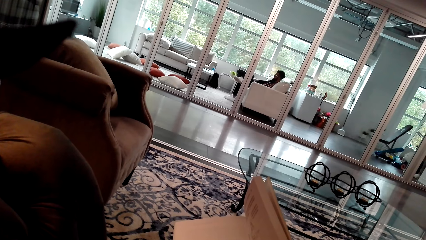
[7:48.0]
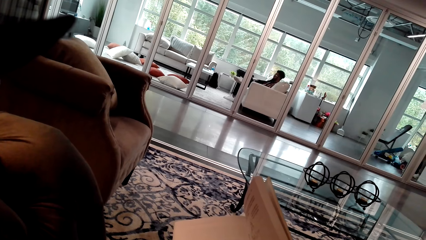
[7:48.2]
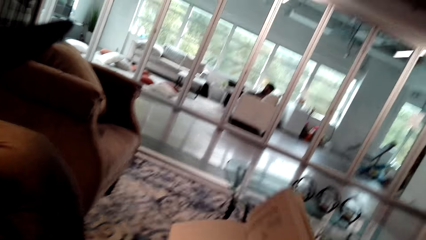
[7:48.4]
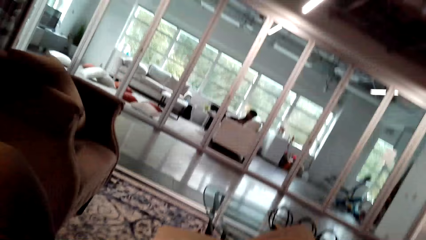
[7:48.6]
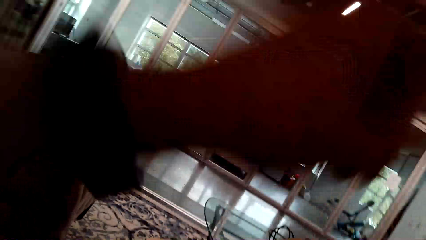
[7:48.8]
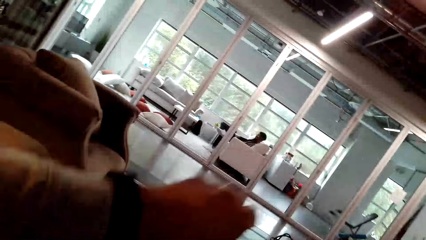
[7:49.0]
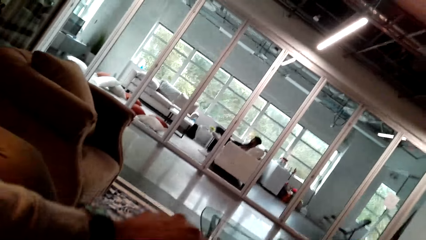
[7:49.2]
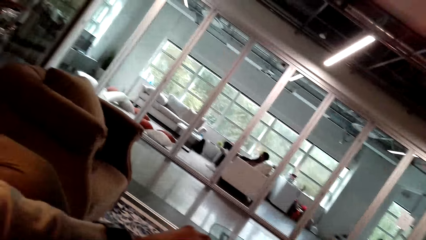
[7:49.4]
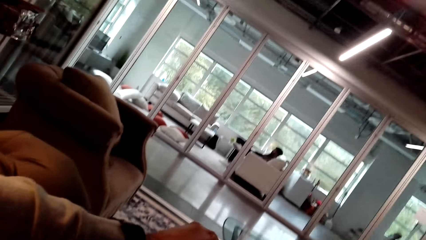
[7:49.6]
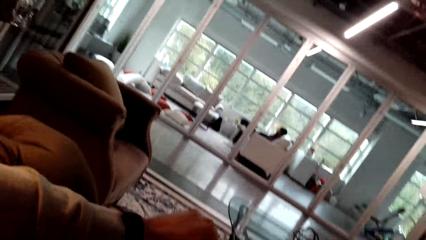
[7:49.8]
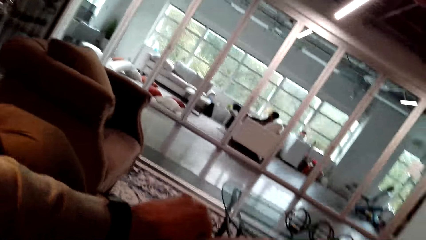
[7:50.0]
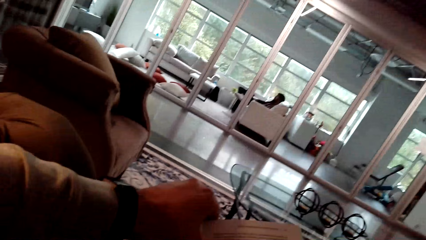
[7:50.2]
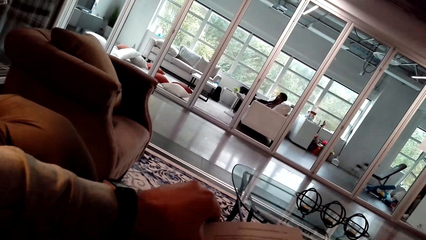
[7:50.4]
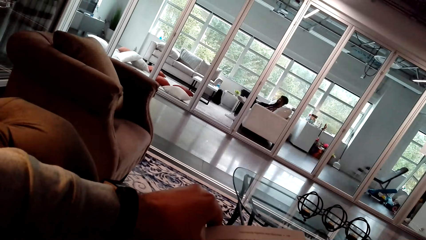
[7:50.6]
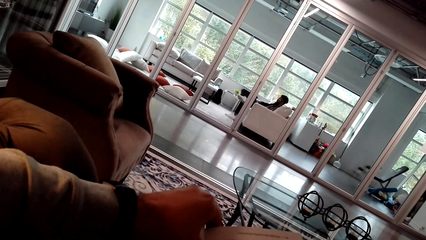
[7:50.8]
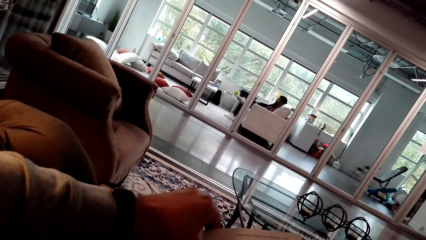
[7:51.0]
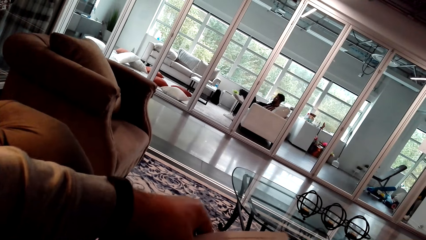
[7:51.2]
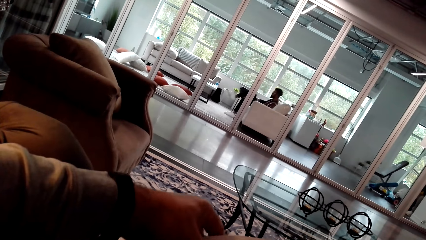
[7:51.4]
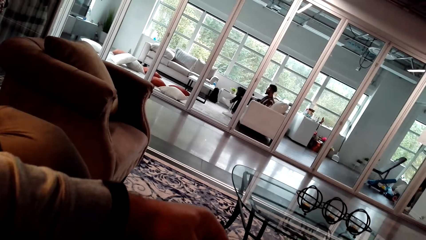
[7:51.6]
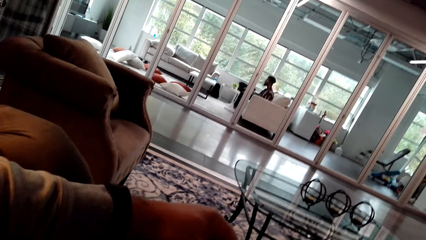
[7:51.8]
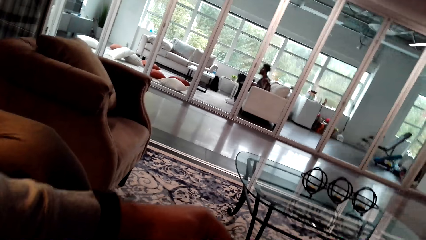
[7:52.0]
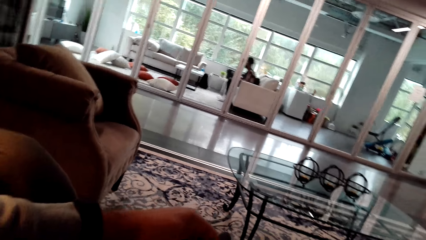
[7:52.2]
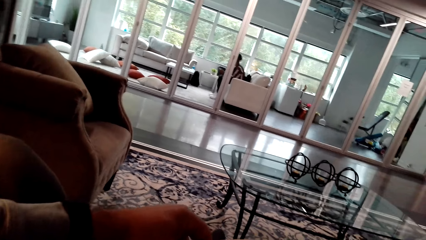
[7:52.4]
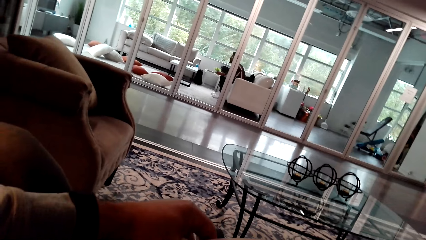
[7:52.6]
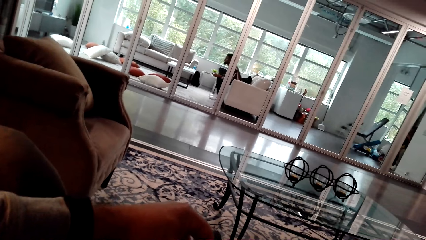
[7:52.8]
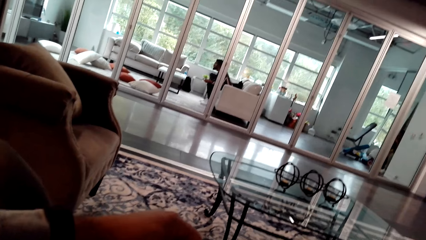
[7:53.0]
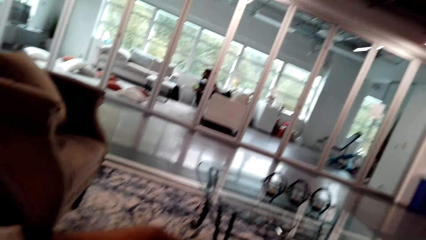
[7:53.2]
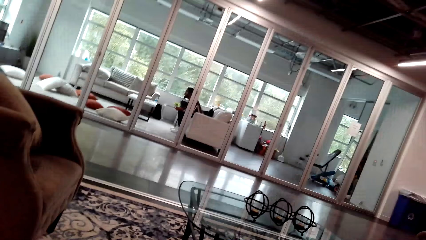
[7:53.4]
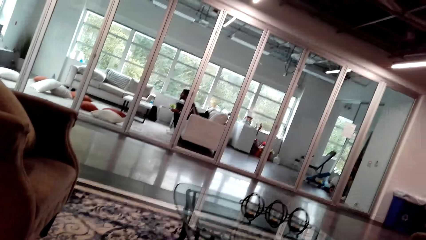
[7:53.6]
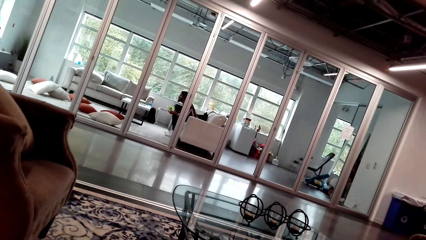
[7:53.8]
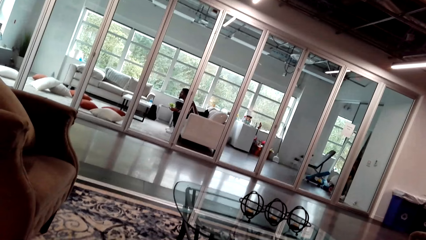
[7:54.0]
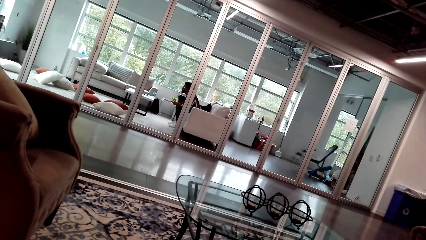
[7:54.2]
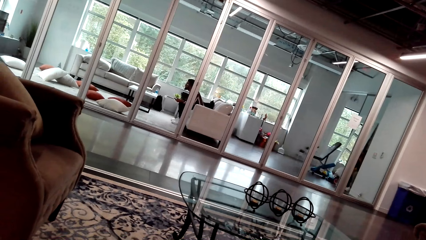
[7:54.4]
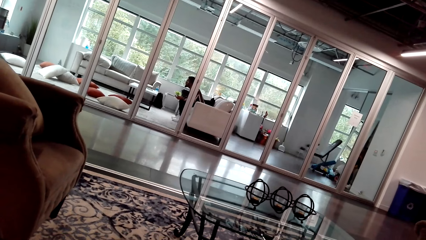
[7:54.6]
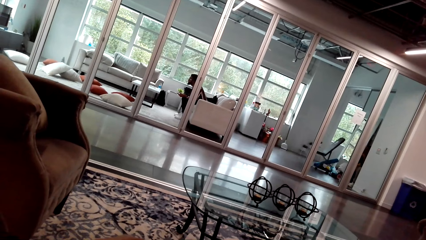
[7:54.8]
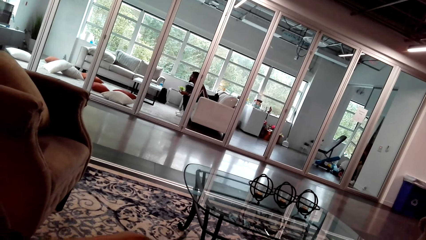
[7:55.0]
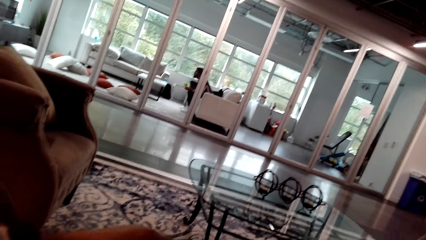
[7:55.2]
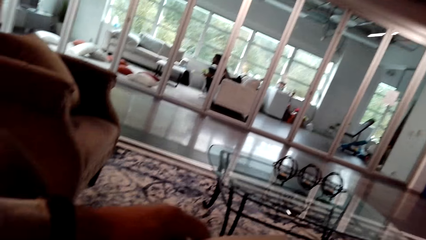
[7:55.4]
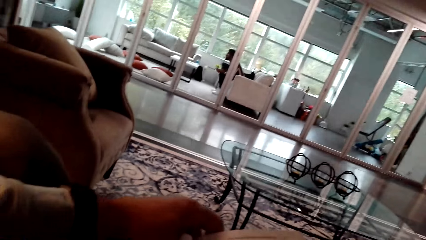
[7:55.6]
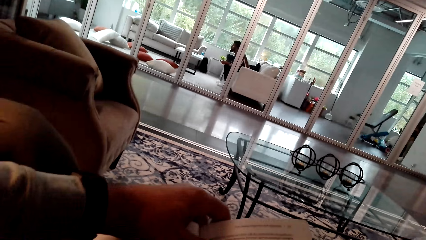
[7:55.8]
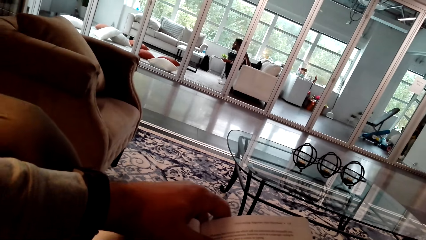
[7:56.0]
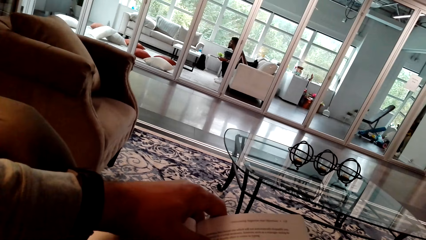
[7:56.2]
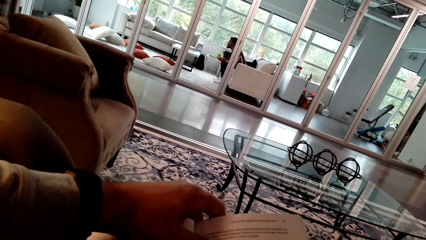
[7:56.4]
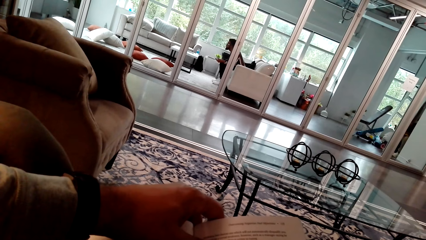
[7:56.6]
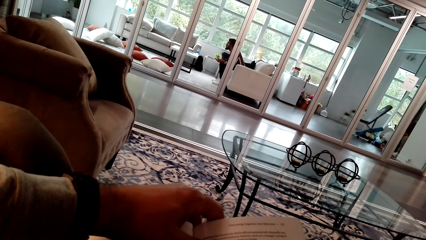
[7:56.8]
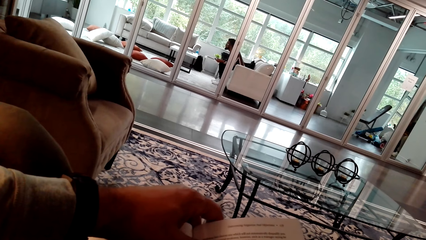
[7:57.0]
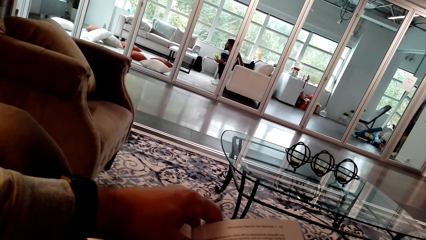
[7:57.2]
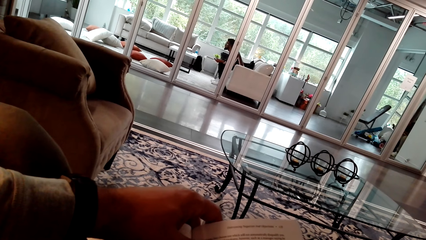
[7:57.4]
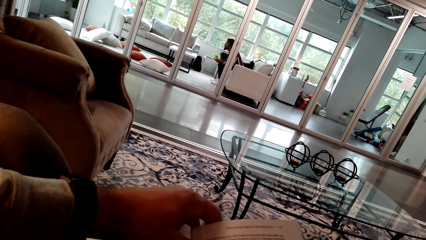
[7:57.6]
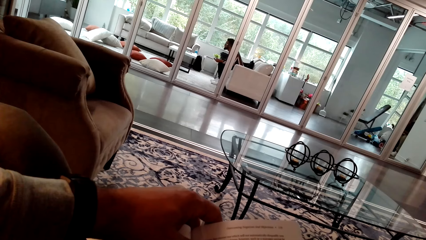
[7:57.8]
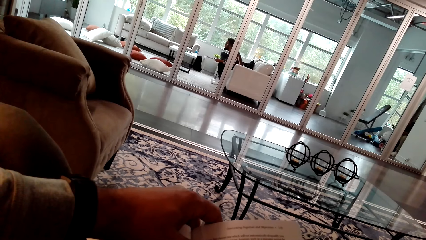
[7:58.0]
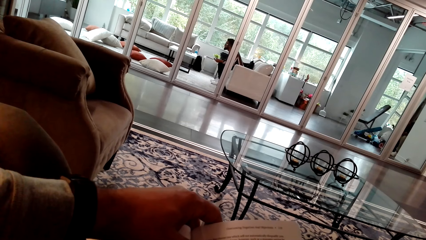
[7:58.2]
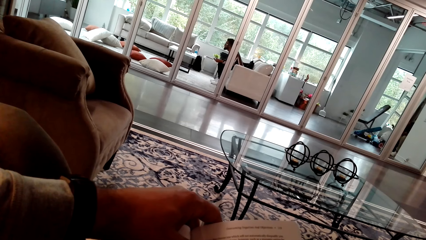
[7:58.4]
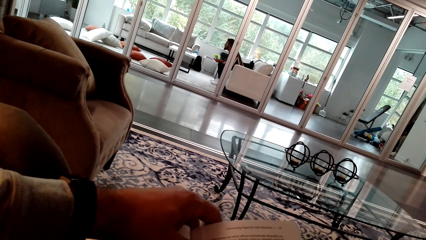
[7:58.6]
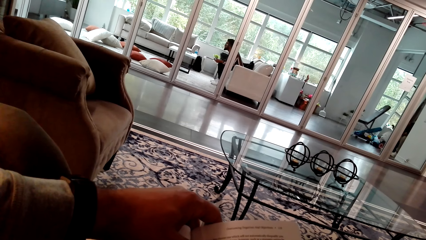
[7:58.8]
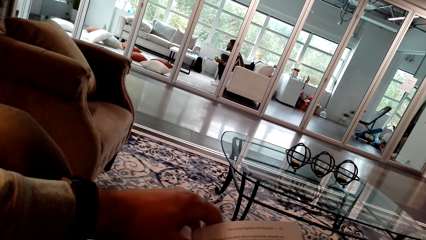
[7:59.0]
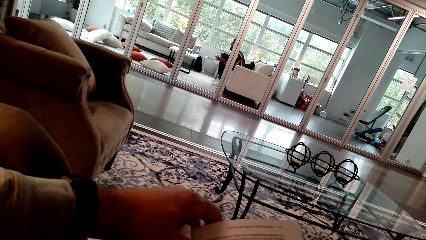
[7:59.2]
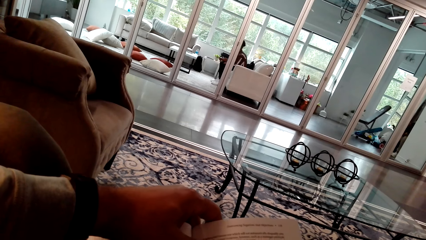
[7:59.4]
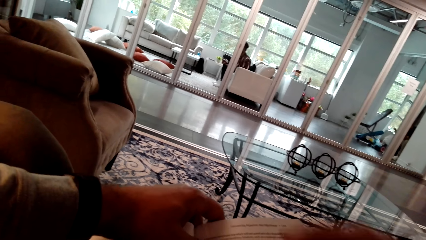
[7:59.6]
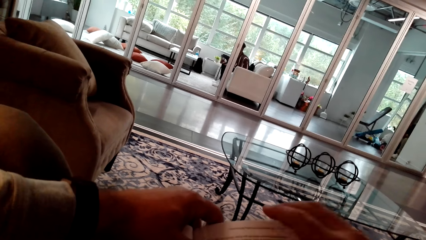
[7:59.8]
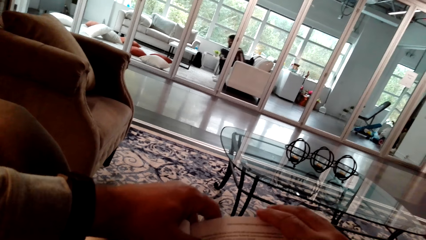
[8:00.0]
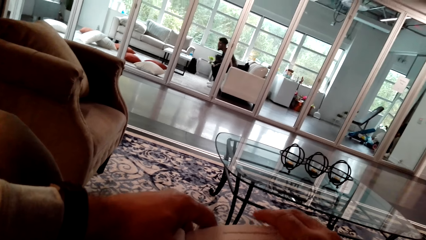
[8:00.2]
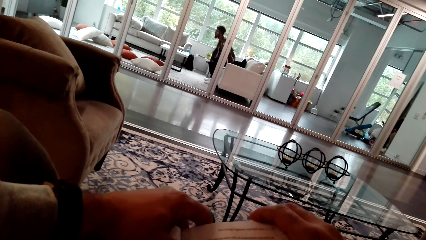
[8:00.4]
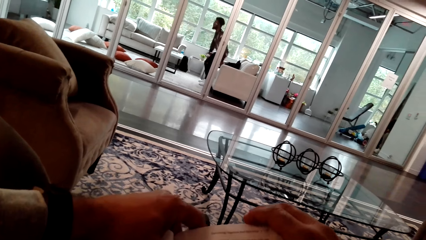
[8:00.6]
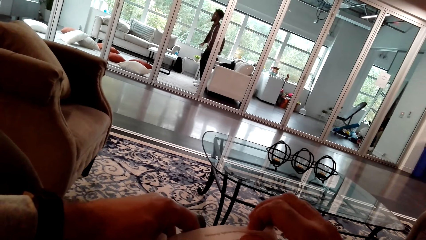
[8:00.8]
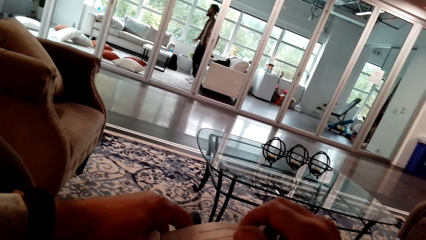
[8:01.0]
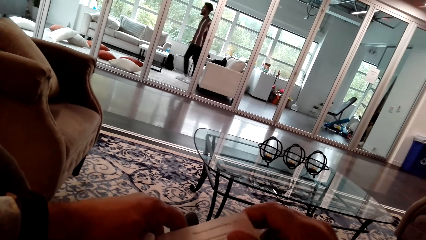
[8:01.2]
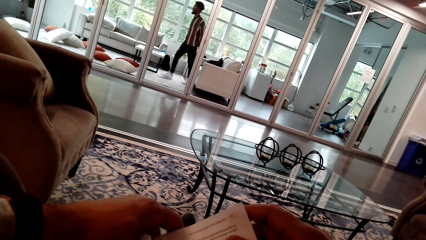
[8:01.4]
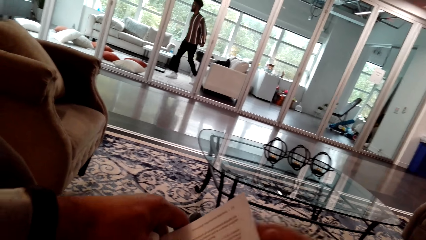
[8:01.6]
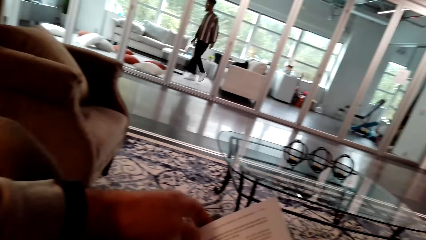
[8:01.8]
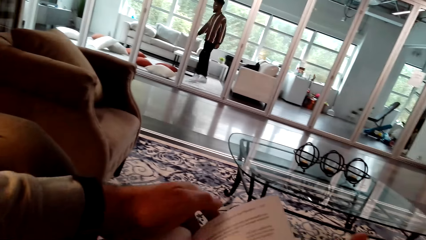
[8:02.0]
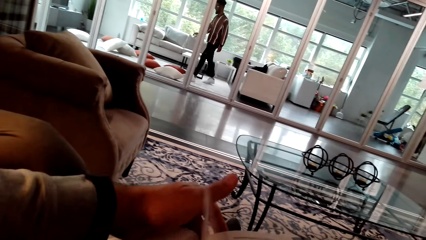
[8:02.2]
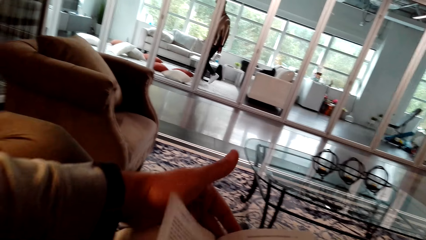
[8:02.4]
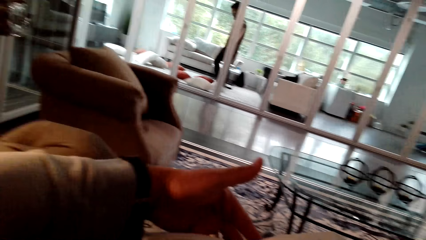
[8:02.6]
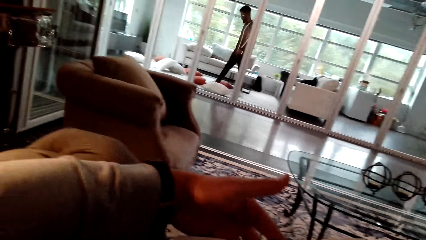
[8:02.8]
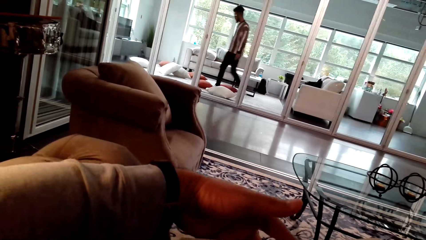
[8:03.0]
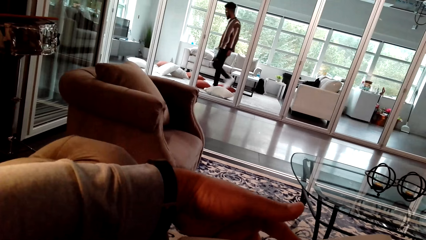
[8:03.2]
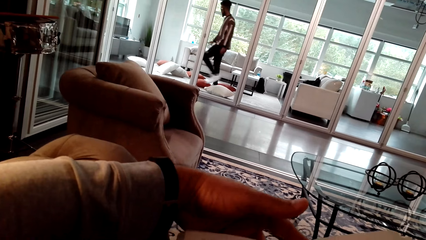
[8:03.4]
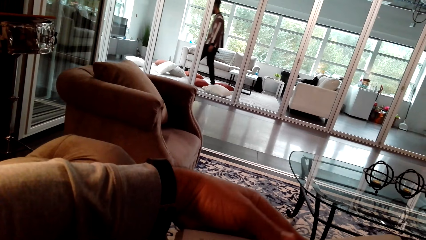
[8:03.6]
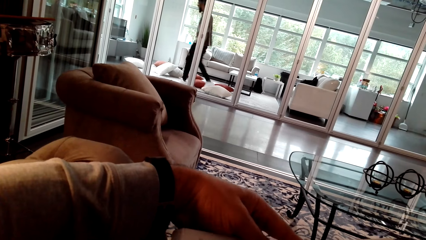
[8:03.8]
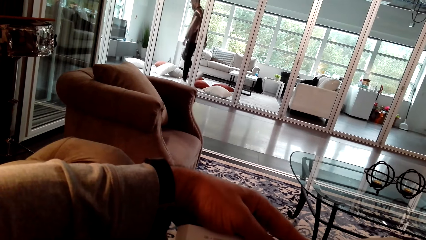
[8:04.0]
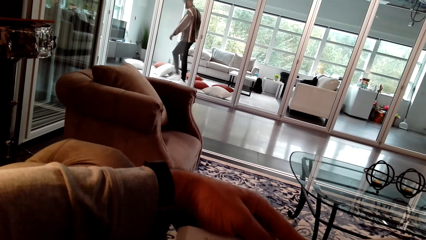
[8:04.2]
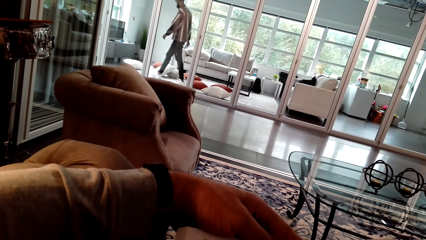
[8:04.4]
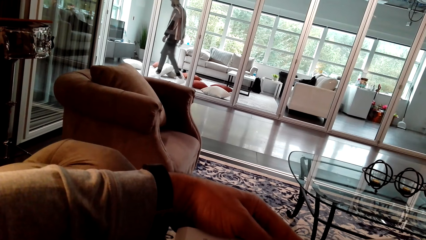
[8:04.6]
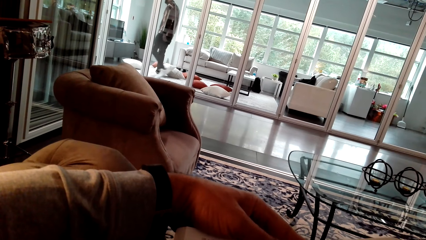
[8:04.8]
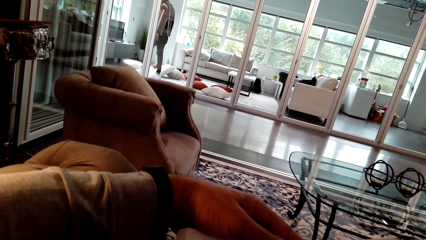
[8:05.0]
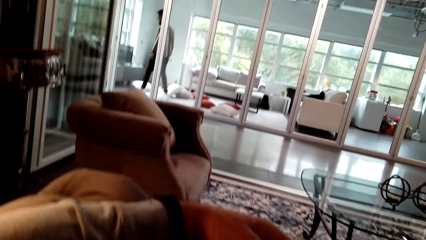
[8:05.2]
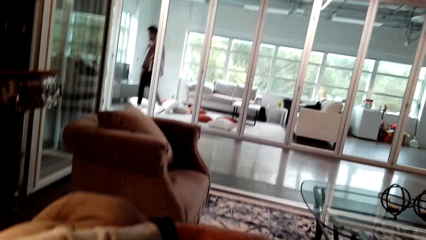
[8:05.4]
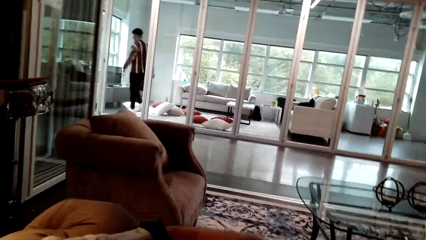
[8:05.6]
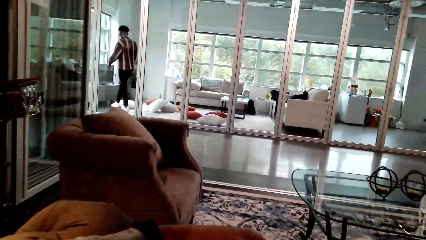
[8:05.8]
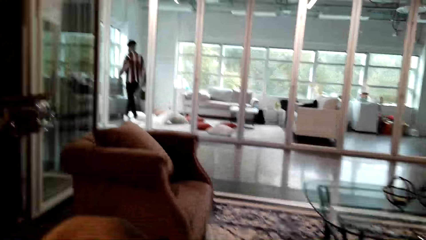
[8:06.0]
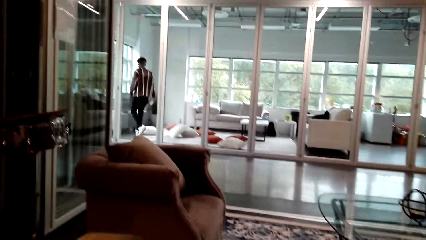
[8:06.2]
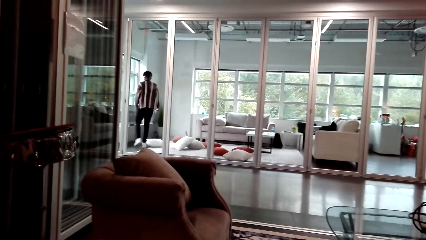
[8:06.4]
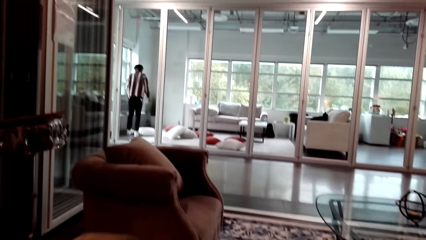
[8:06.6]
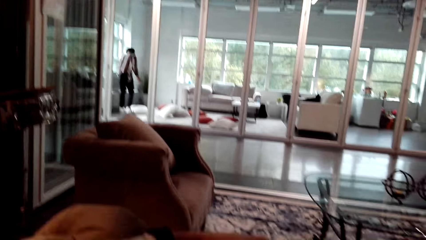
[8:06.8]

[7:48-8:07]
The camera wearer puts down the left hand. They hold the book with both hands. They read a book. A person walks around the room. The camera wearer turns a page. They read the book.
